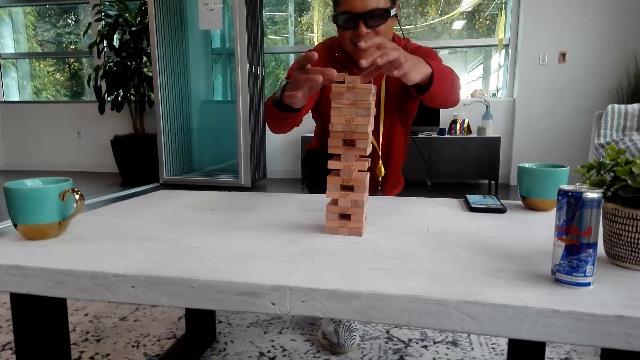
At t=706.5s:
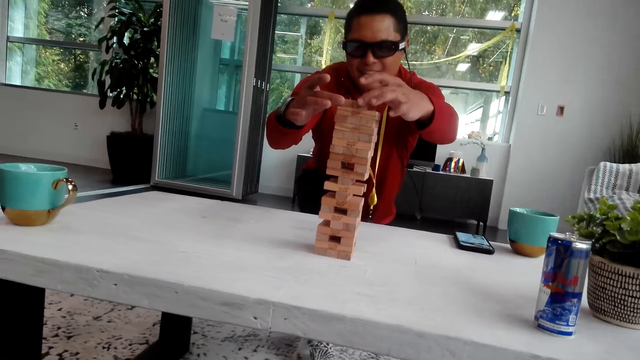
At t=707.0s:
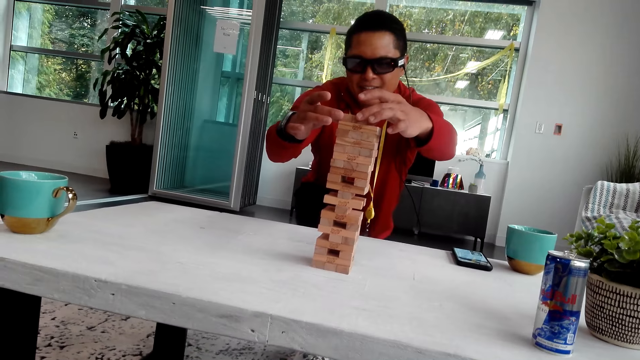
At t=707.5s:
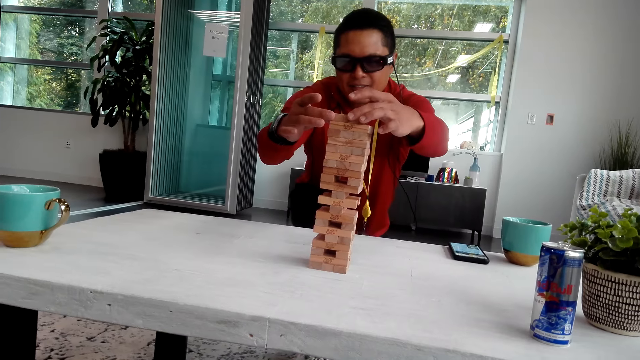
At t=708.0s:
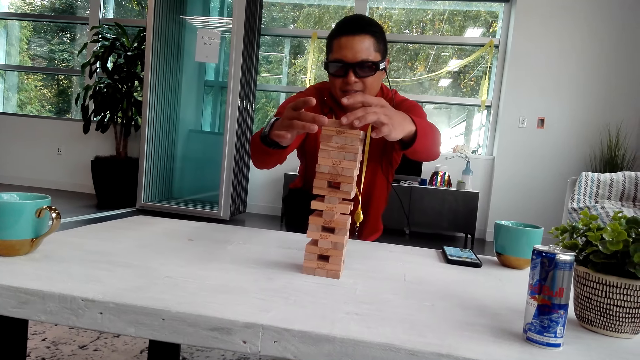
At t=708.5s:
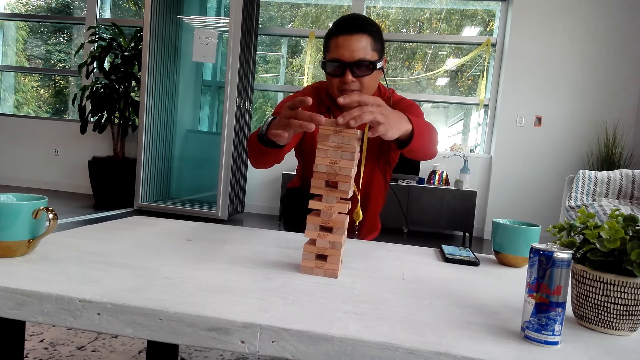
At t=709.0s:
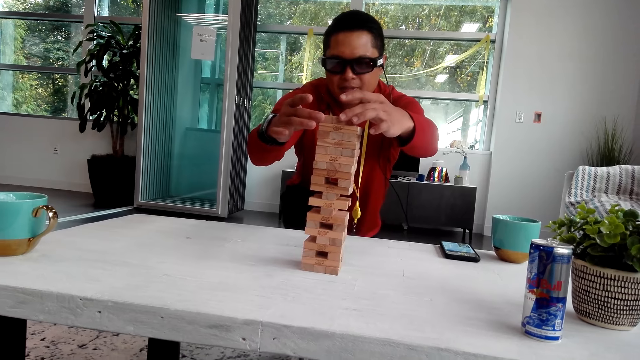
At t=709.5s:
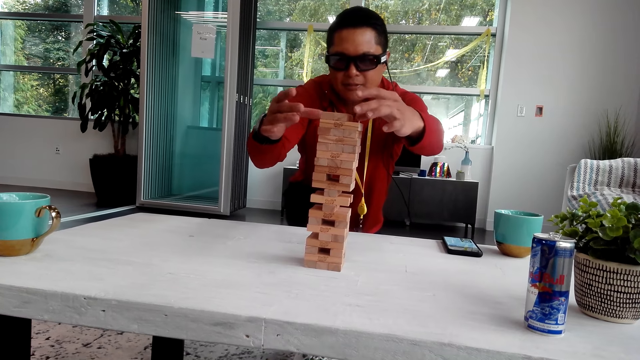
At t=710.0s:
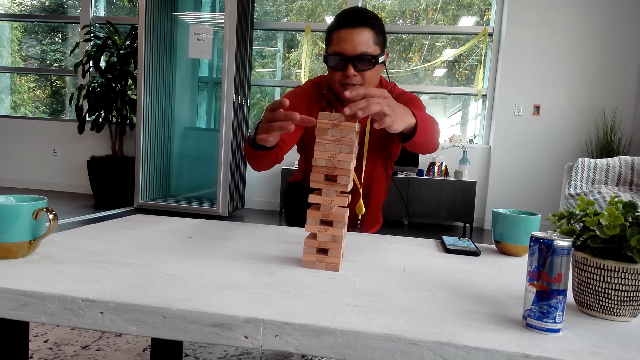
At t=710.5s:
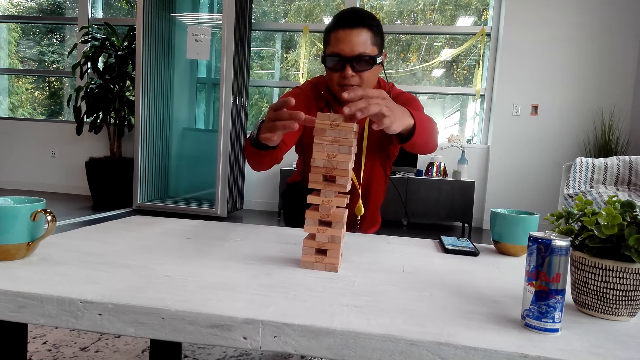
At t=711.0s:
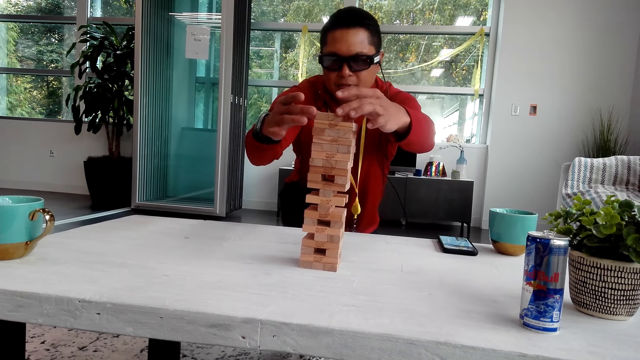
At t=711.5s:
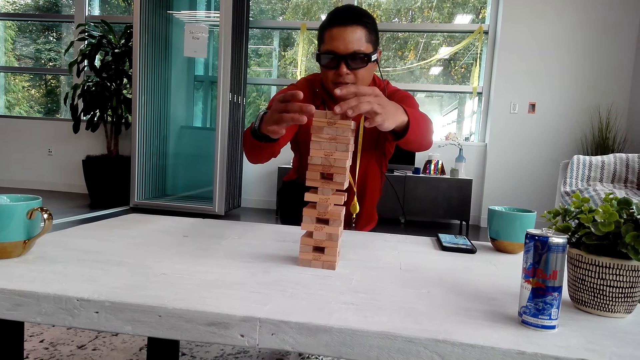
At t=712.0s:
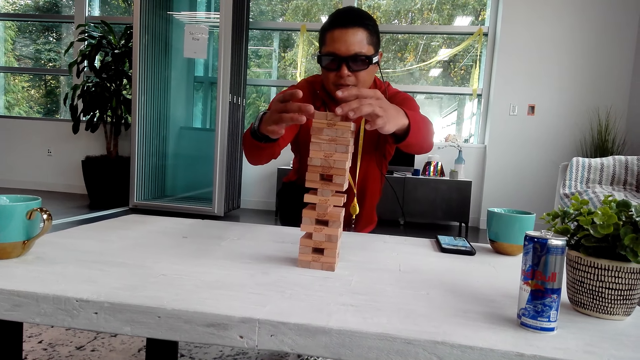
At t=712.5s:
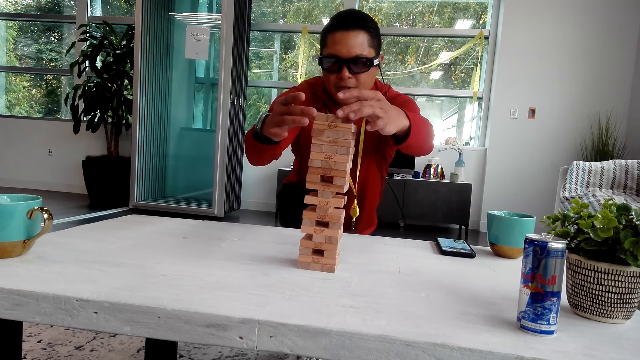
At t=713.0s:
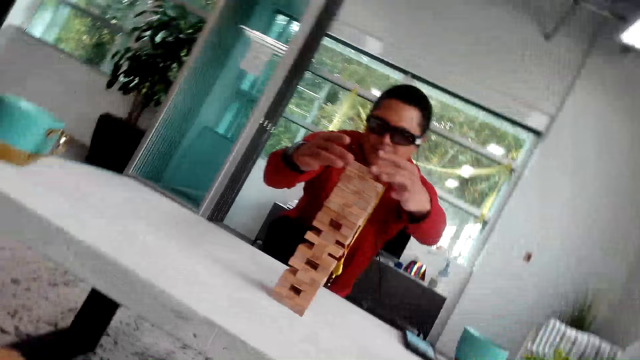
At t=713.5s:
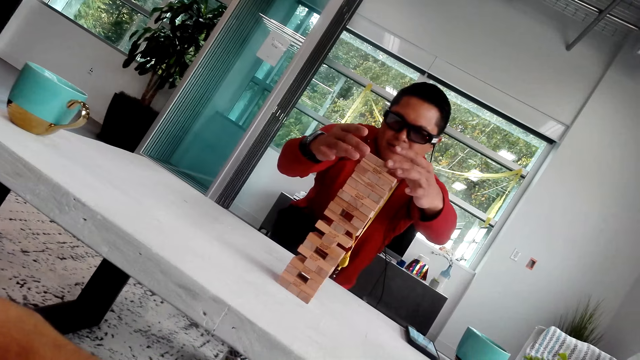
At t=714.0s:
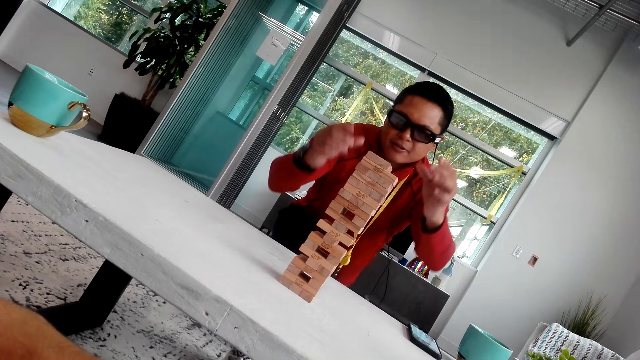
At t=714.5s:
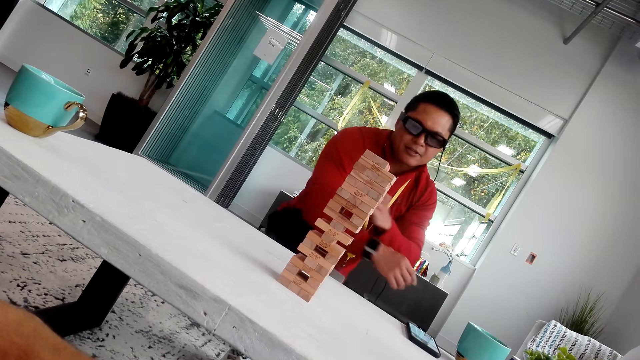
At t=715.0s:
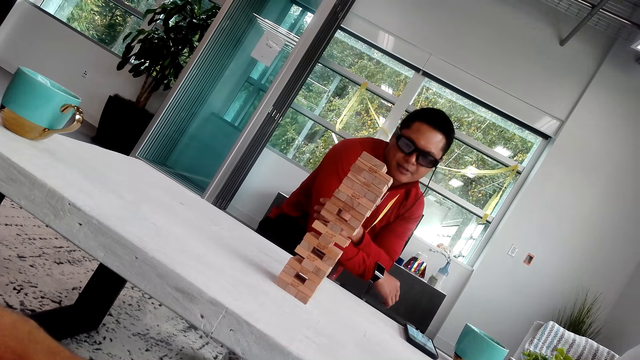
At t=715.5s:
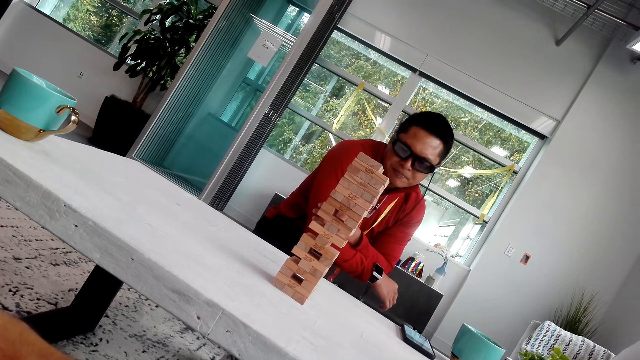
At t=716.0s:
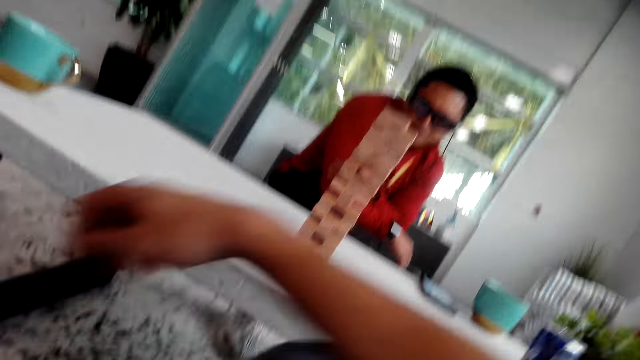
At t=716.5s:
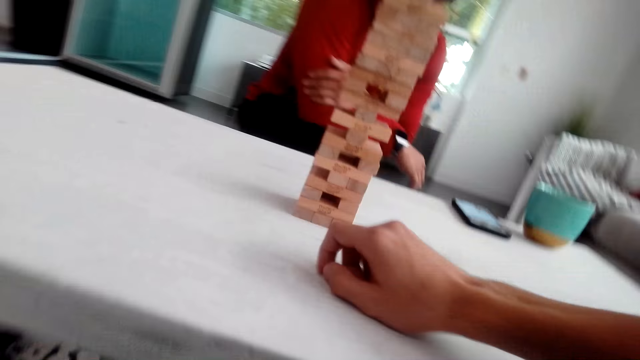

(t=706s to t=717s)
A man puts the wooden block or jenga on top of the tower. The man fixes the jenga.

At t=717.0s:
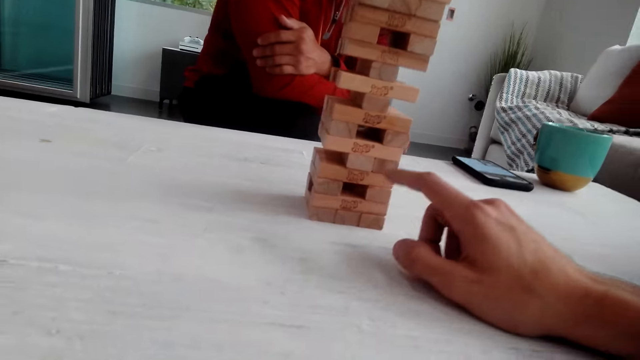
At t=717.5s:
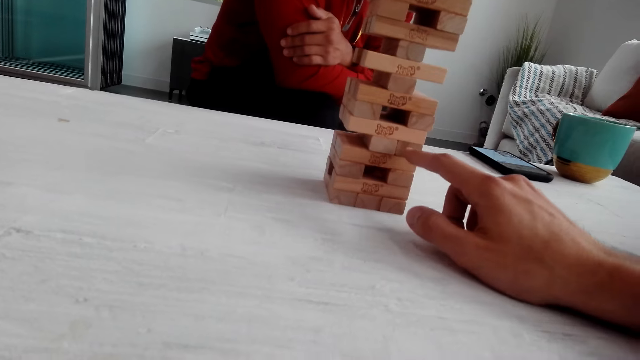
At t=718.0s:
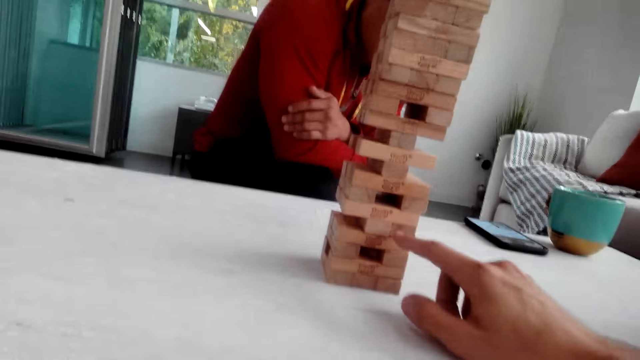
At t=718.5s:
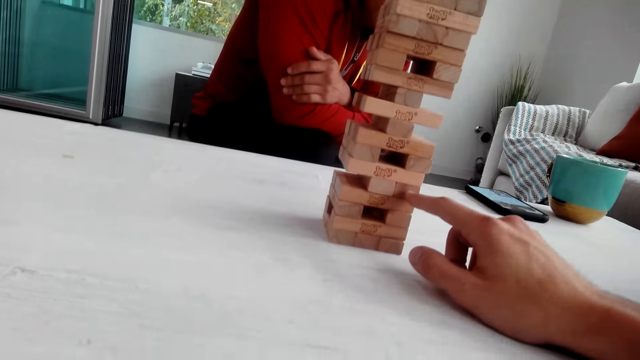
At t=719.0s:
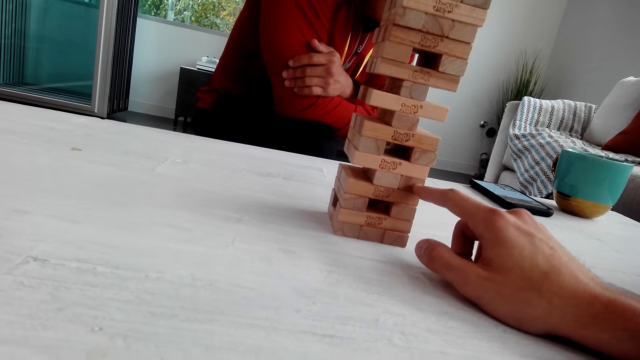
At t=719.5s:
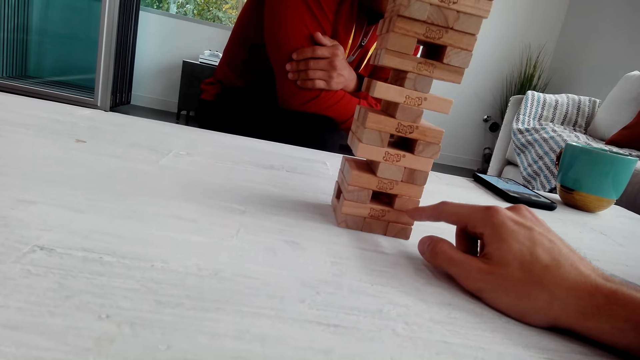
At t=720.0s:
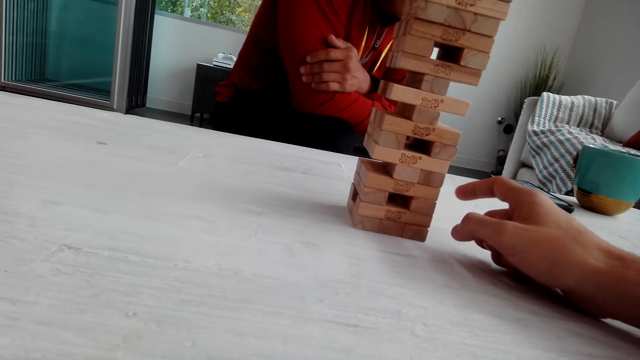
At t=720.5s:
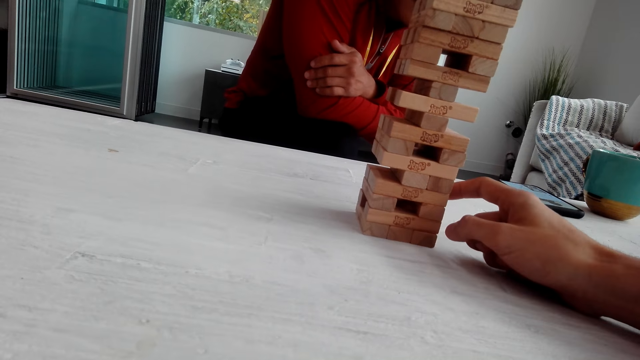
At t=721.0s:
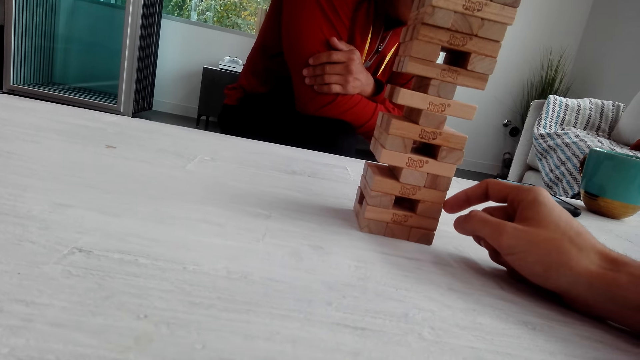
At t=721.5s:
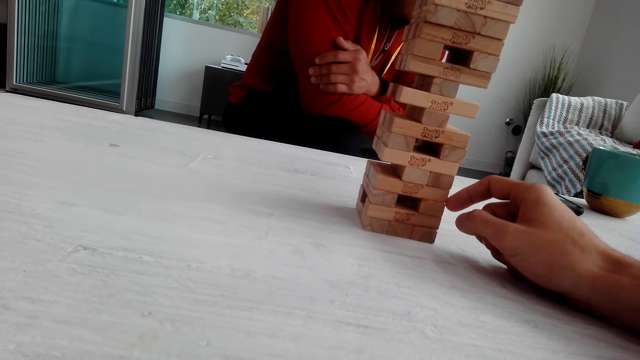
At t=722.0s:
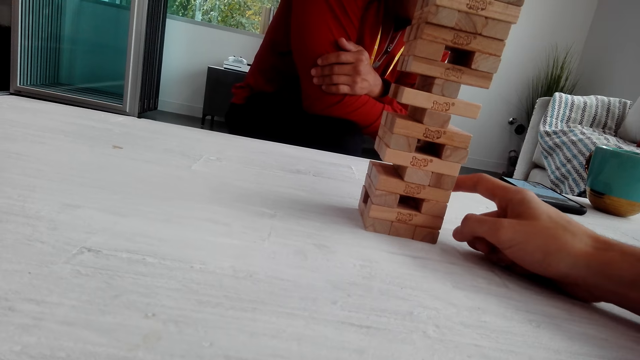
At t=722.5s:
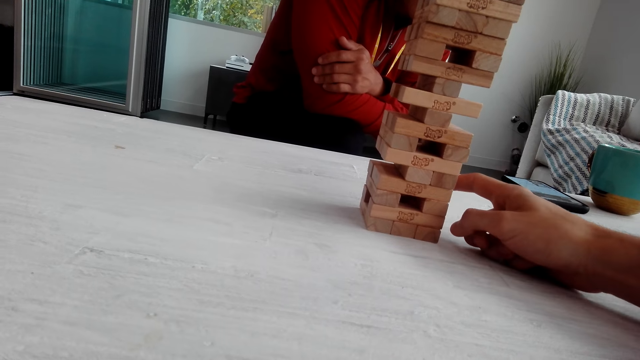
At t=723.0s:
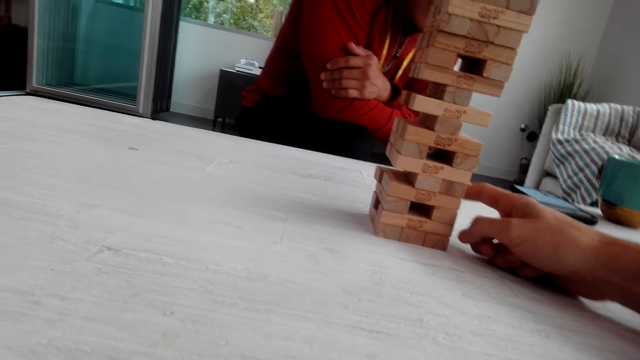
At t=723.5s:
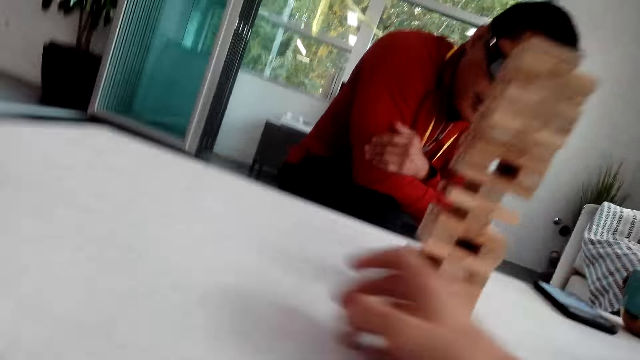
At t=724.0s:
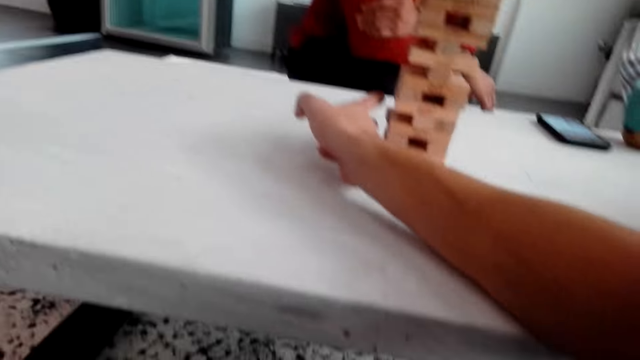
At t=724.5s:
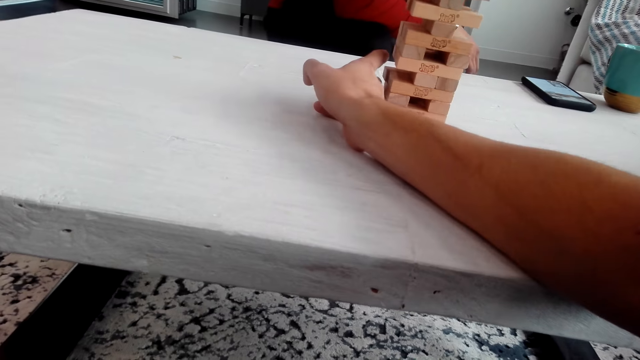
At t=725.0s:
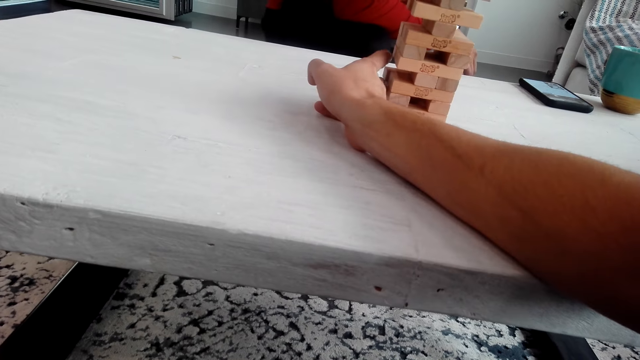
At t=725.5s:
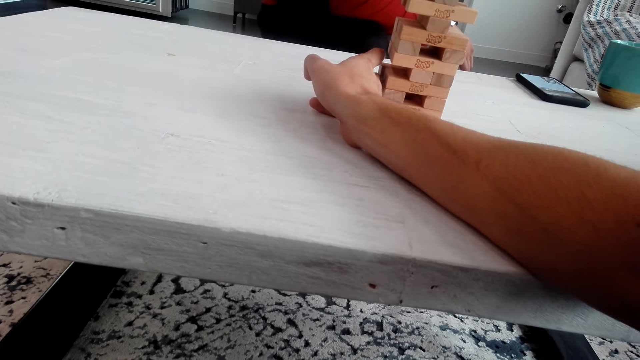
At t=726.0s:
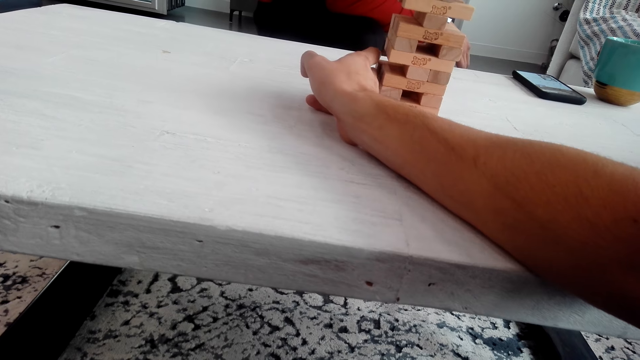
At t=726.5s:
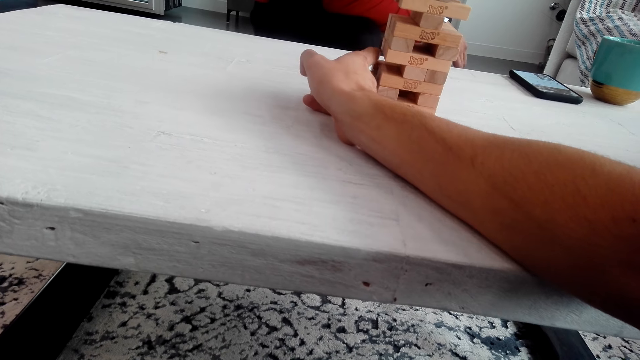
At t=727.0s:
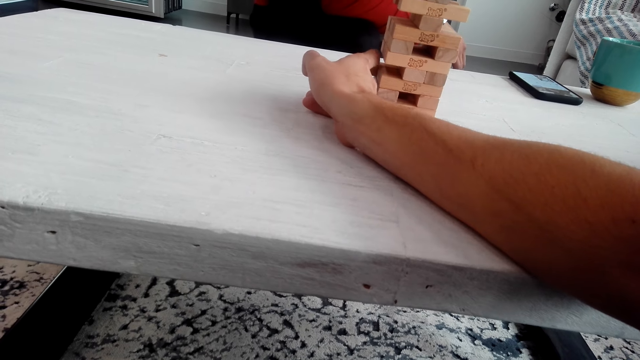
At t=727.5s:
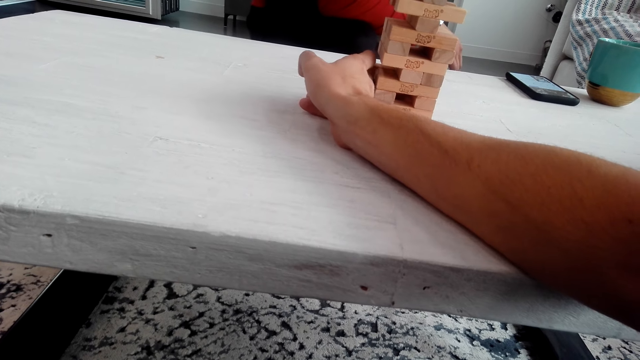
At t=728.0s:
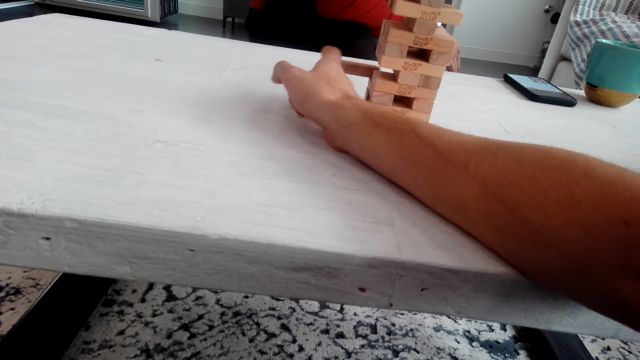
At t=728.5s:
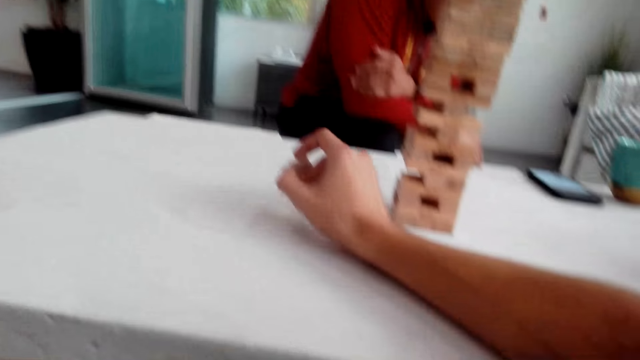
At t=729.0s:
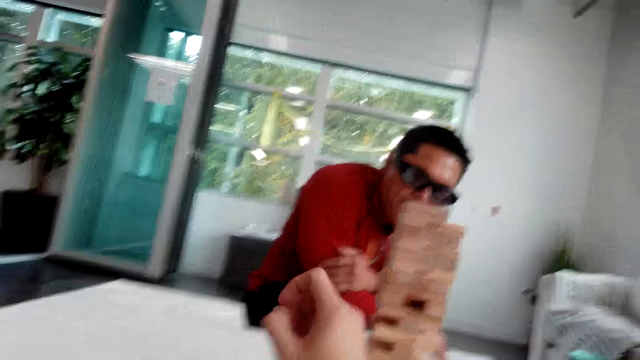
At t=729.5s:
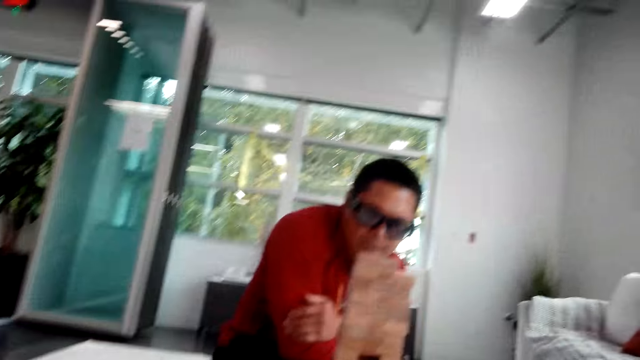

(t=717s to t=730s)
The camera wearer touches the wooden block. They pull the jenga. They remove the jenga. They pull the wooden block.
